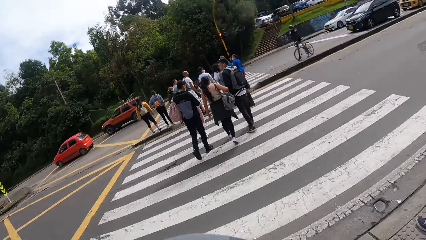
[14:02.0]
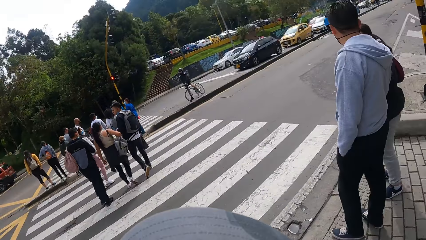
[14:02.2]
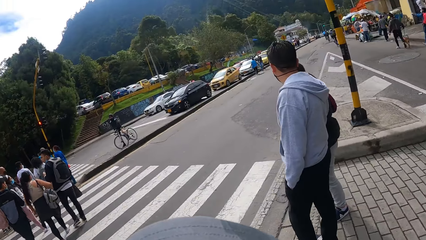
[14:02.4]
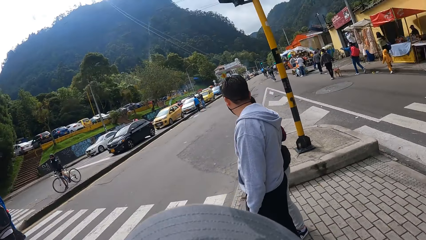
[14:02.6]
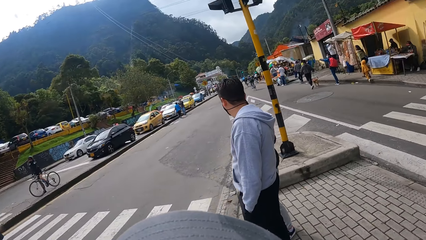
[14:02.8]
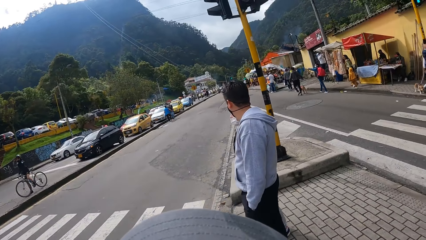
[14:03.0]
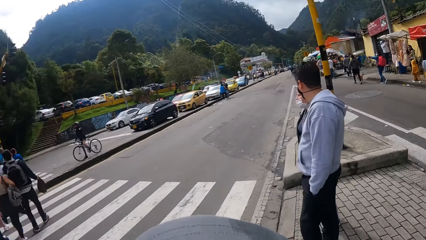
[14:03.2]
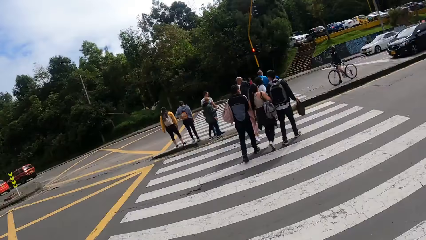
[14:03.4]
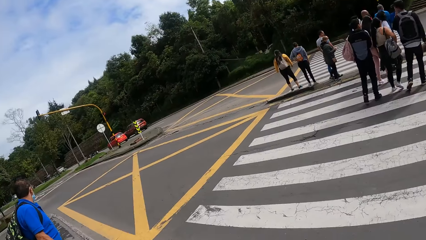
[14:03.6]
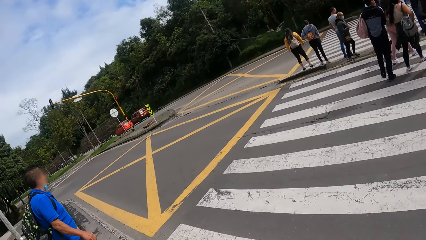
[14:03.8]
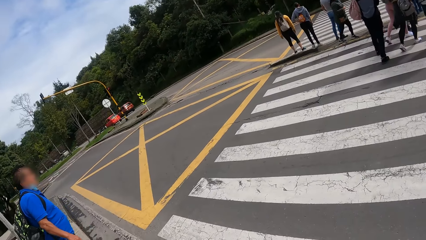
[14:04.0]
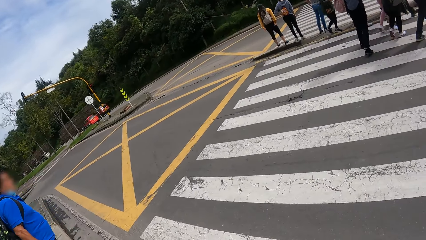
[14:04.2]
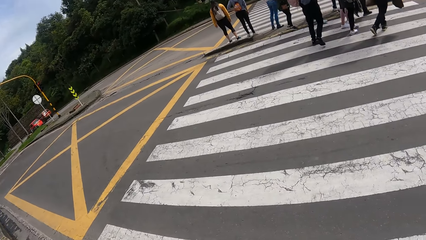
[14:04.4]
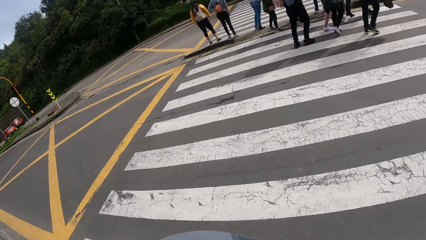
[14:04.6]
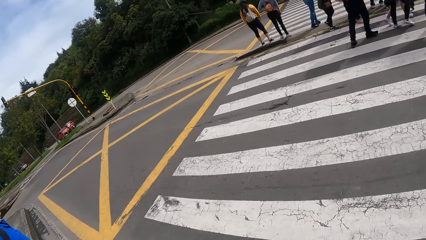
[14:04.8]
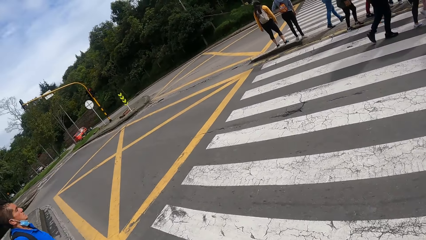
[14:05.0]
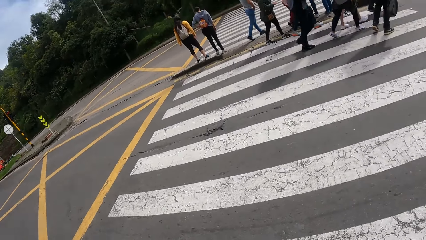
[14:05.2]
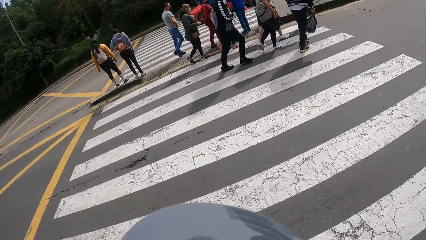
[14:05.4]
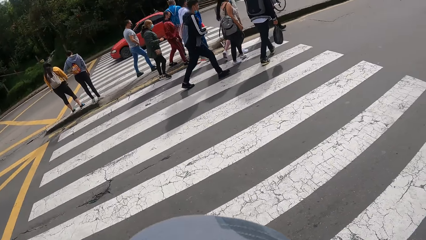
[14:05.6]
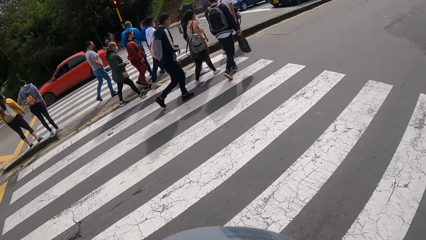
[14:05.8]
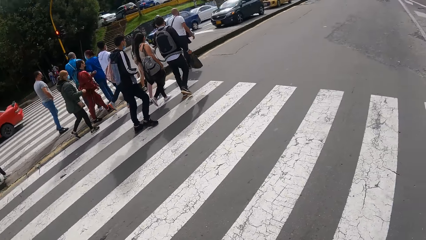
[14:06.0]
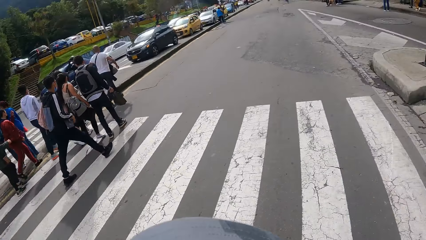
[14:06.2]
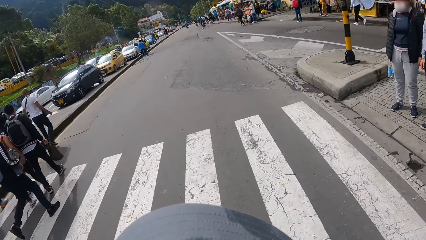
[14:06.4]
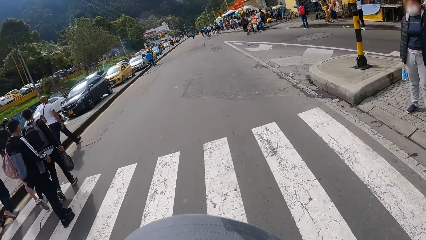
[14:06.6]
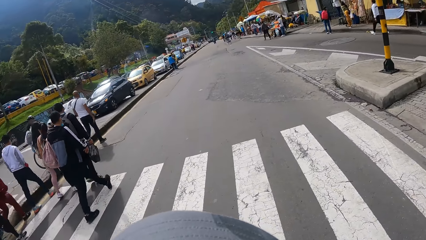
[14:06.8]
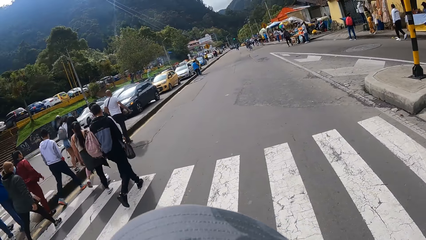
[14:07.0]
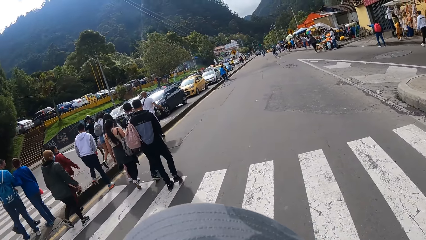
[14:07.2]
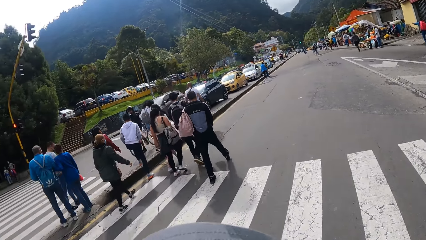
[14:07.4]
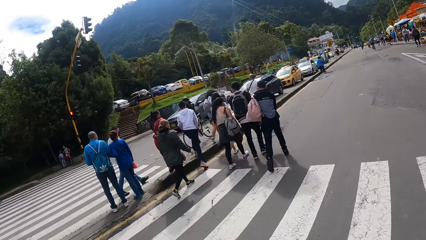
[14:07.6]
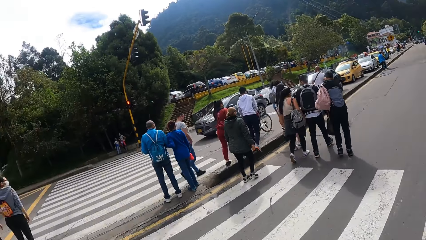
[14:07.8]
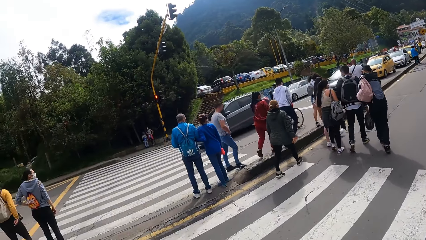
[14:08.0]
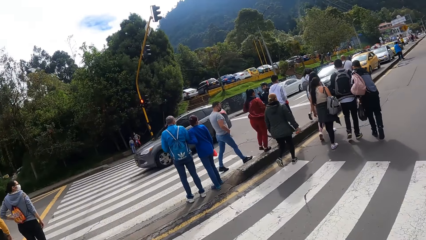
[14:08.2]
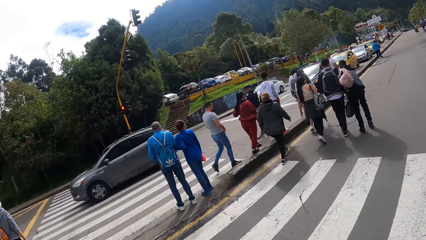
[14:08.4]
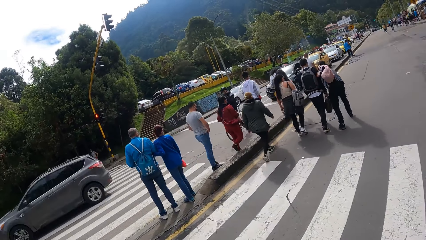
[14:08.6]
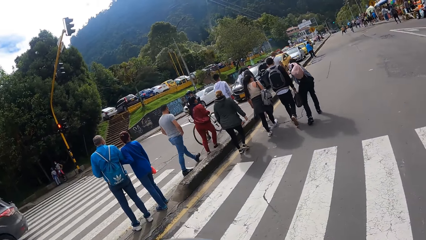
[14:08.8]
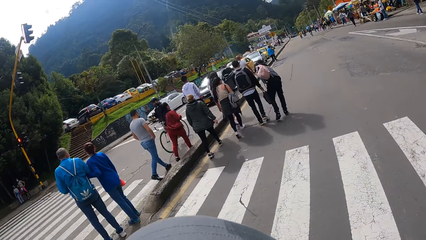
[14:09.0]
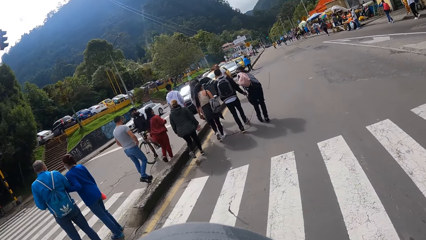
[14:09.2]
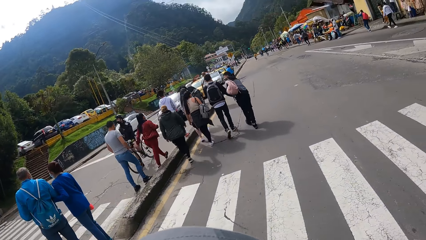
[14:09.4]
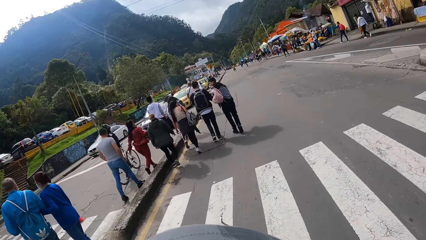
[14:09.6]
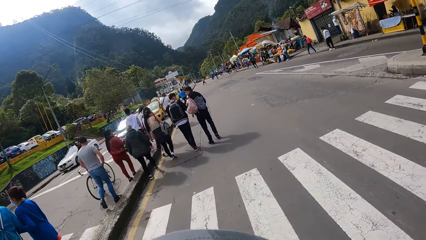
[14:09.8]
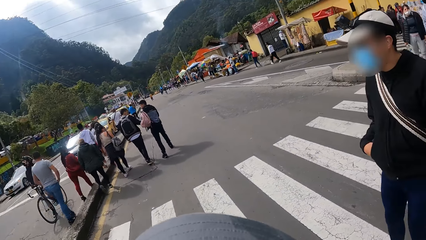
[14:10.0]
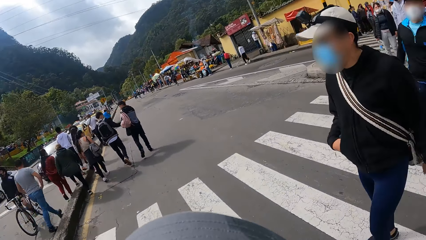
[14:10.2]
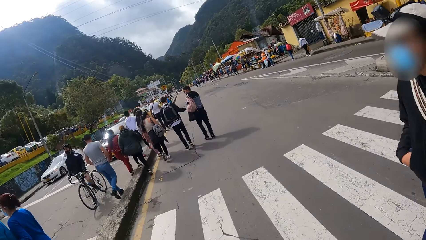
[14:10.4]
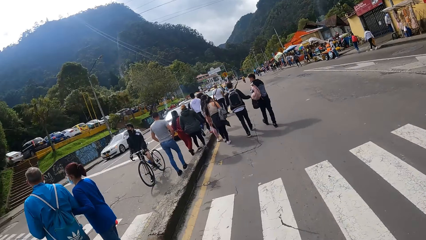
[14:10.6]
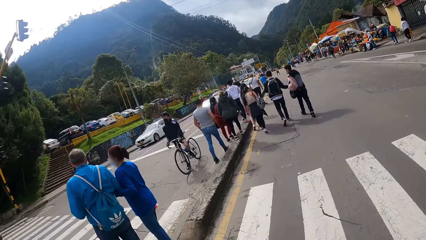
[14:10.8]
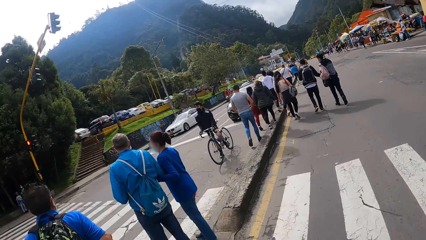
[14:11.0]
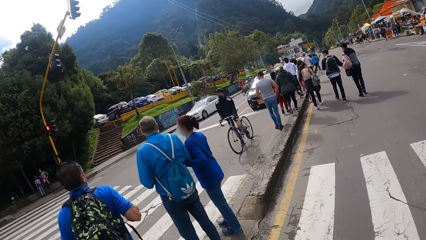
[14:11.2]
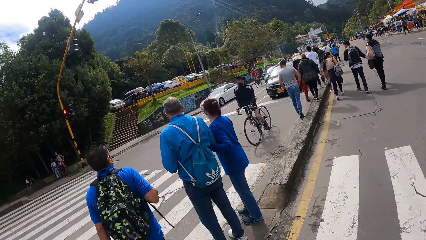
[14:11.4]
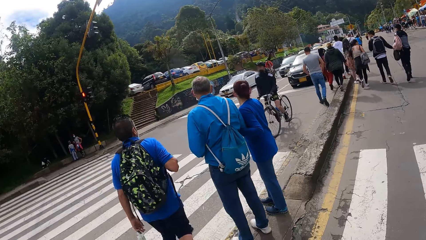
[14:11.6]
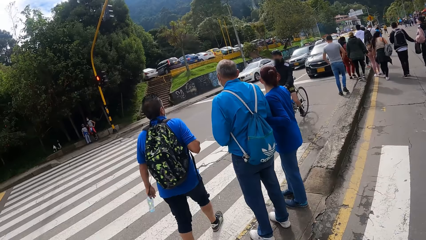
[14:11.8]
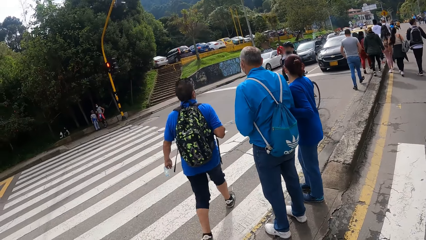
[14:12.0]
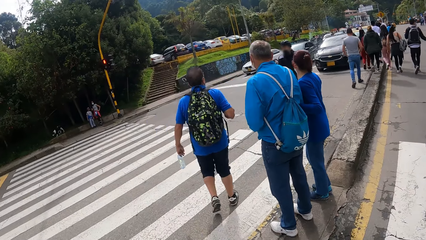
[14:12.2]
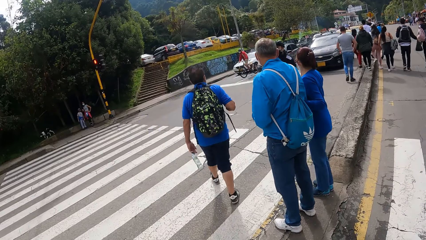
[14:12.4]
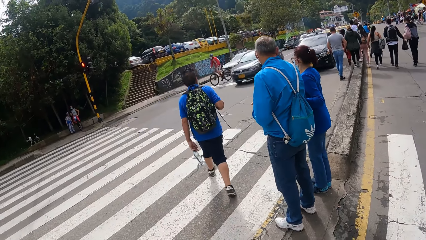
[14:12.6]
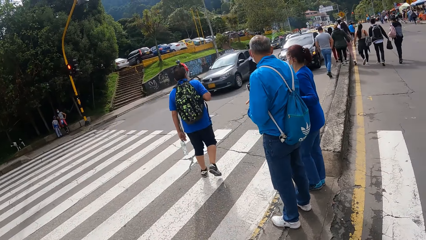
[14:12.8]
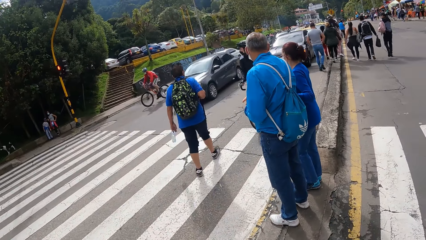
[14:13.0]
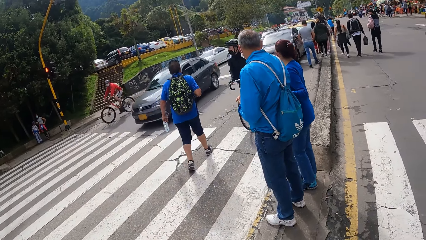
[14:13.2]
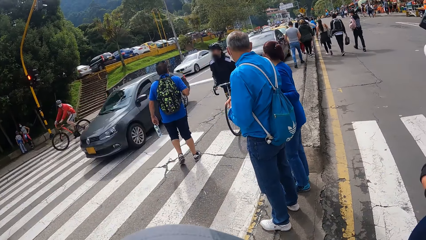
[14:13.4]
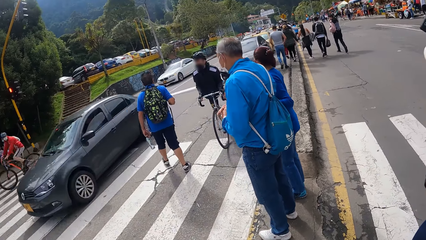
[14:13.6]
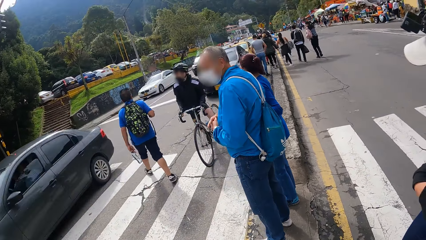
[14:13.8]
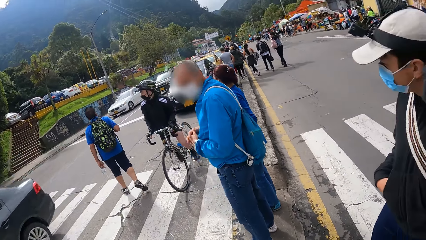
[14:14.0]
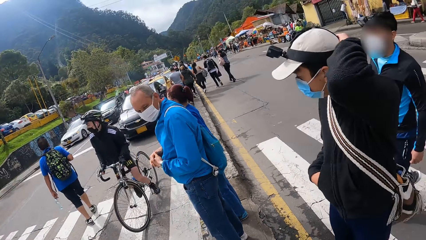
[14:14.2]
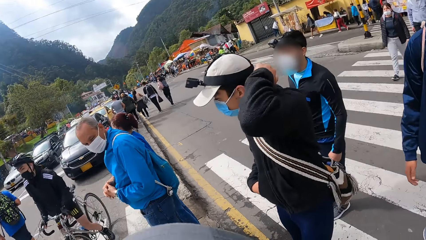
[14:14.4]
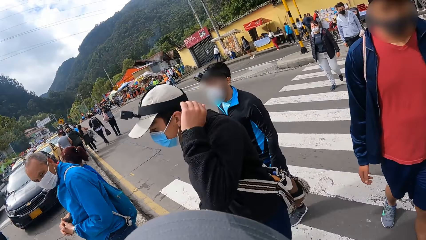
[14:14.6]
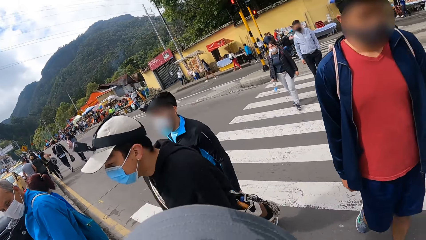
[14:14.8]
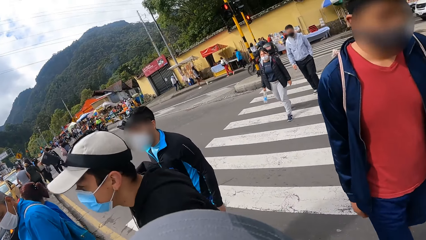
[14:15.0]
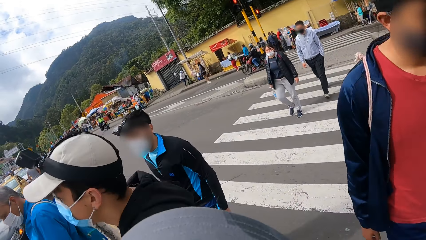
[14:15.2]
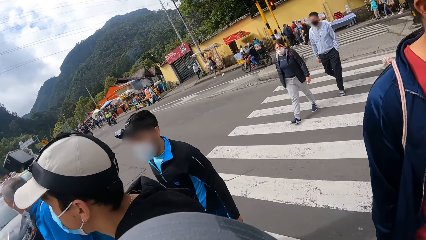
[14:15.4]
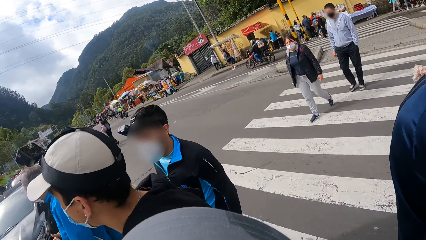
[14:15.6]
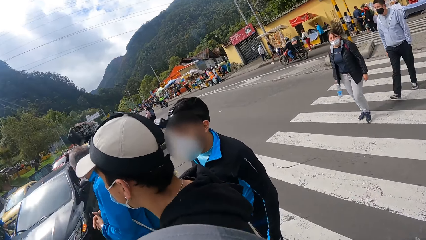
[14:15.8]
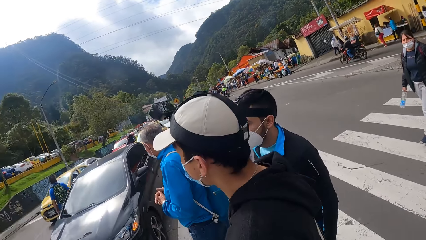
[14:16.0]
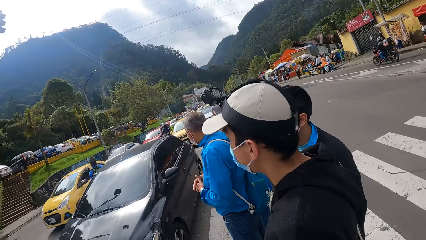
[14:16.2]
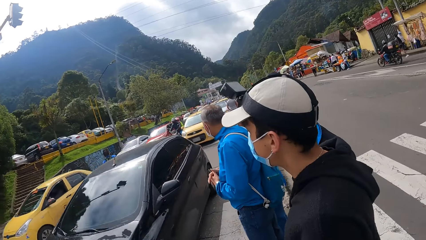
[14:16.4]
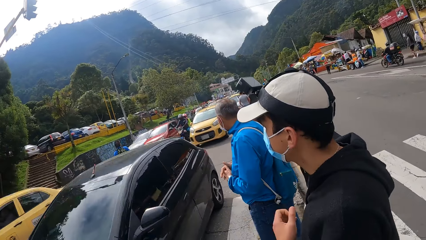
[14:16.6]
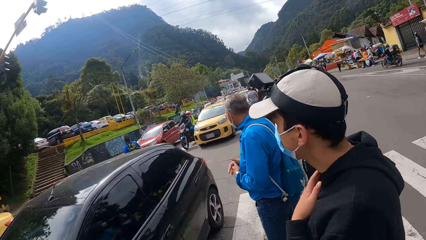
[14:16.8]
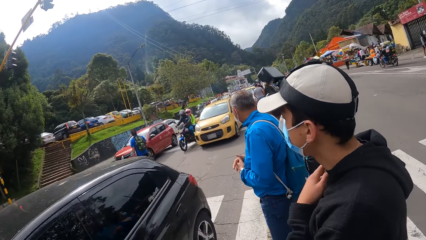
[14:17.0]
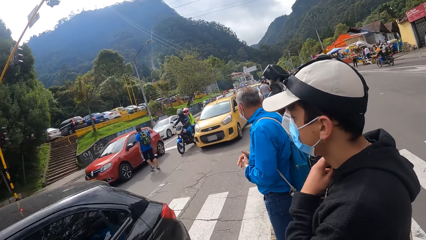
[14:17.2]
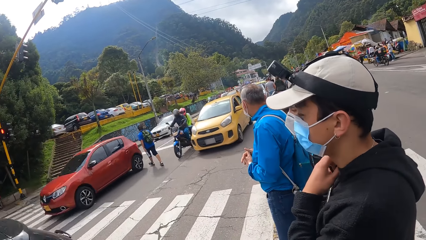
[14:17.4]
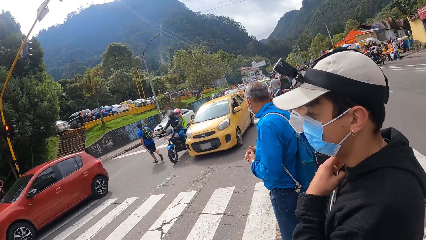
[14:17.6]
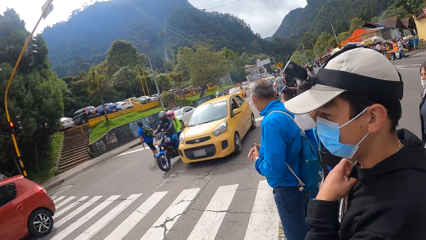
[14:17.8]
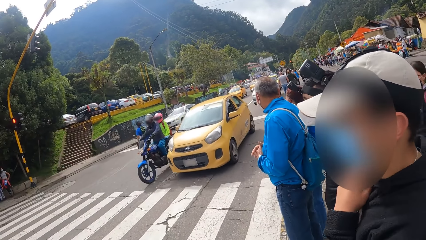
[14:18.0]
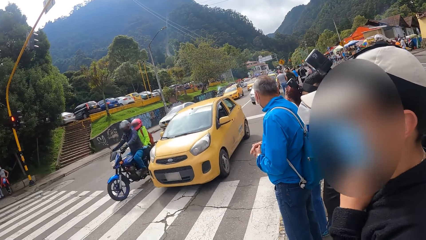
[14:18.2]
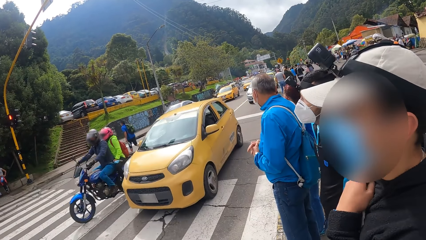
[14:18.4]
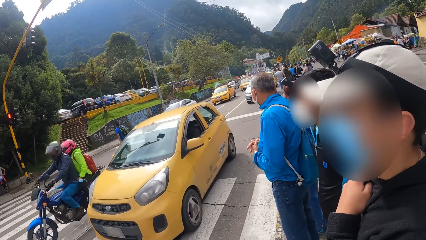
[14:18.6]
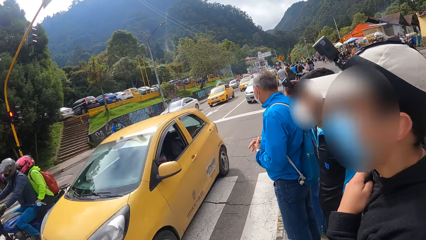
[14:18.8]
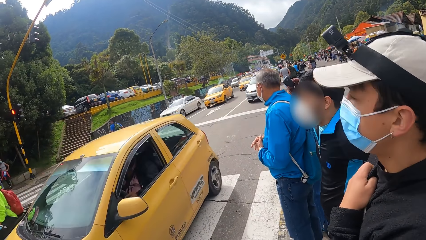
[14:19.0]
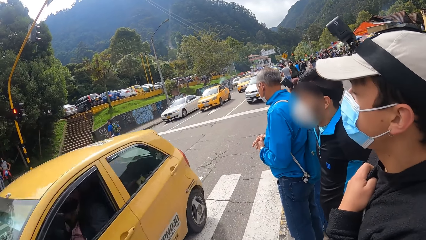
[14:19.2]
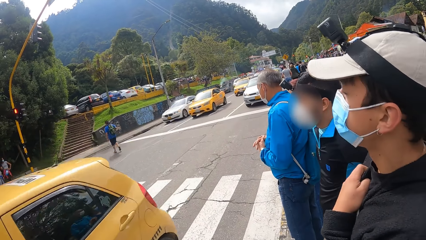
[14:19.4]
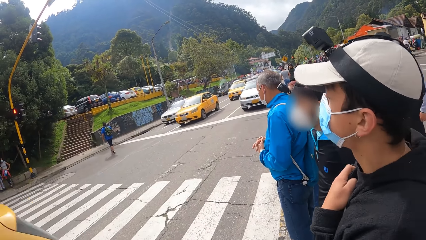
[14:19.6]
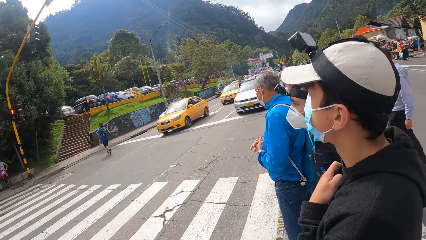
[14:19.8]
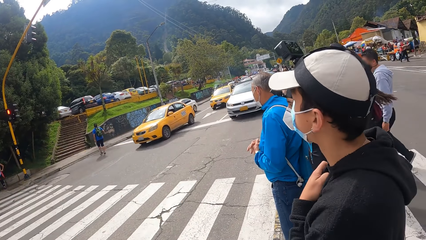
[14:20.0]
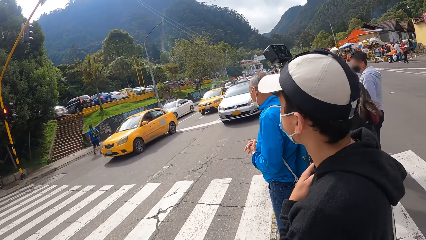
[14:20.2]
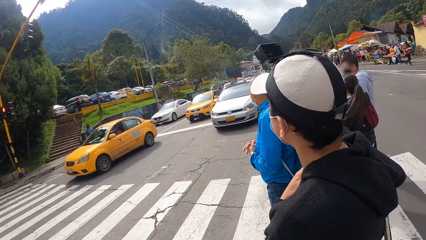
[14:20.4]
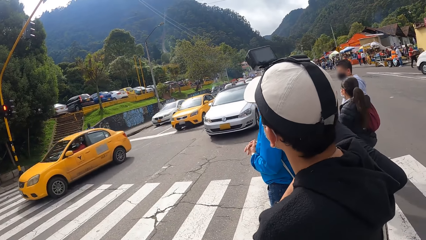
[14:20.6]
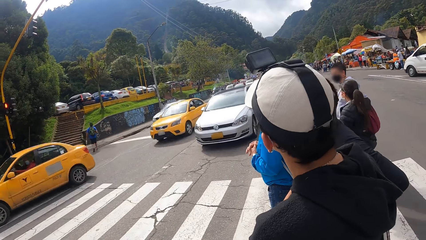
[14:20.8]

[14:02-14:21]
The camera wearer looks around in the street. They cross the road on a pedestrian crossing. They look around in the street. They stand in the street. They look around in the street. A man stands in the street. Another man stands in the street.
